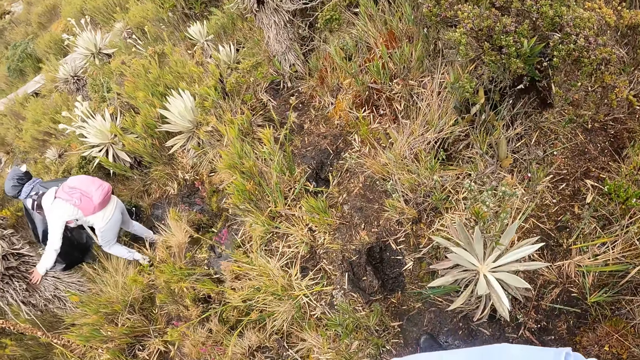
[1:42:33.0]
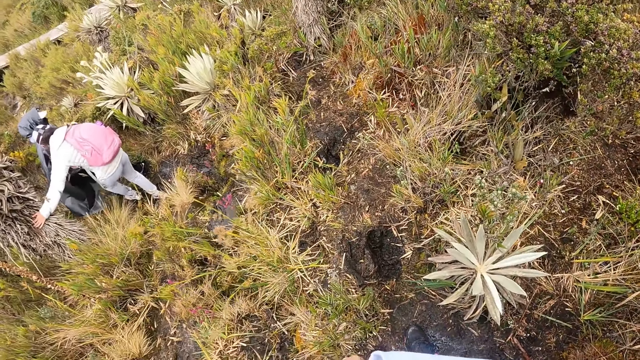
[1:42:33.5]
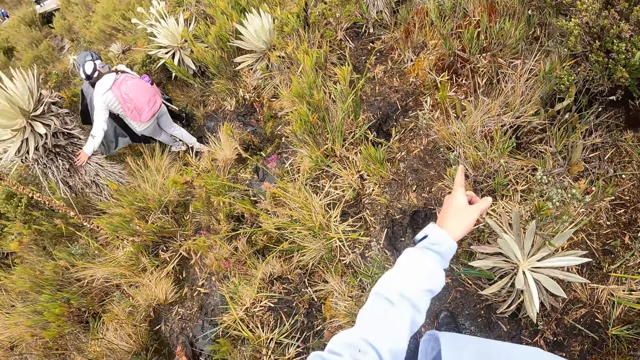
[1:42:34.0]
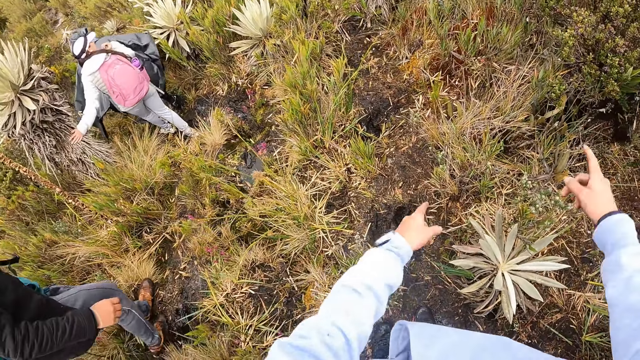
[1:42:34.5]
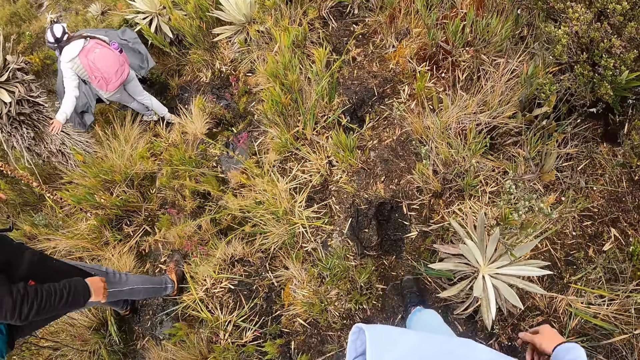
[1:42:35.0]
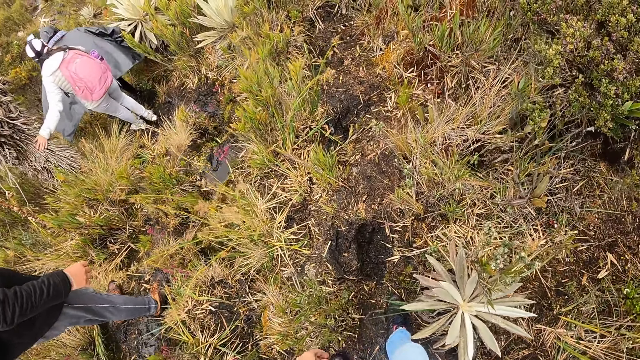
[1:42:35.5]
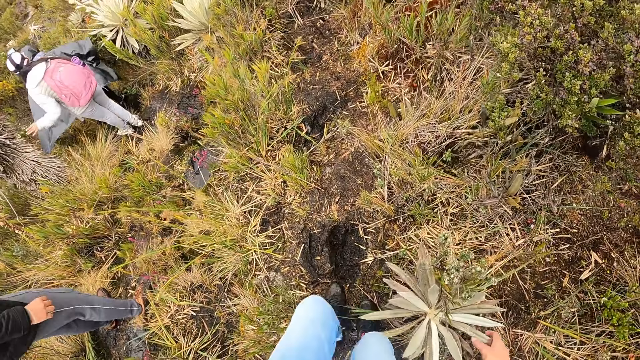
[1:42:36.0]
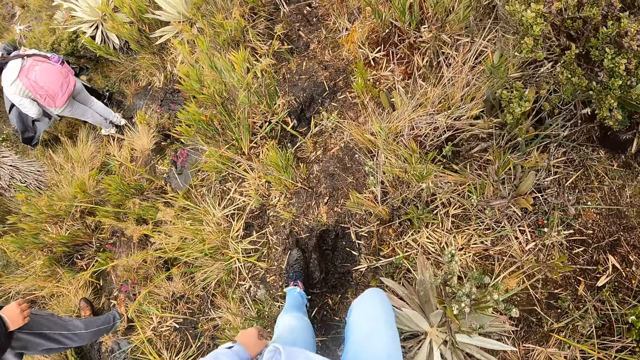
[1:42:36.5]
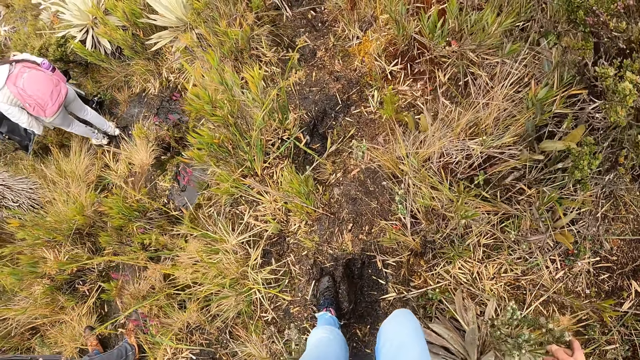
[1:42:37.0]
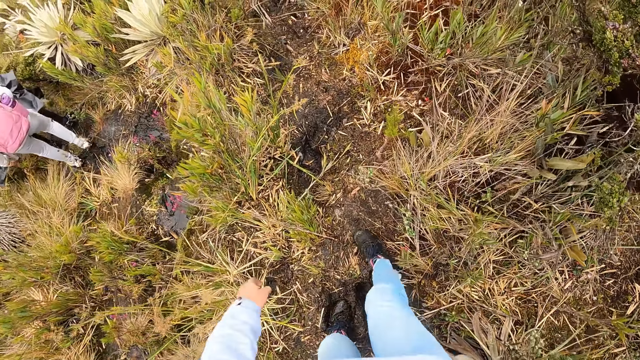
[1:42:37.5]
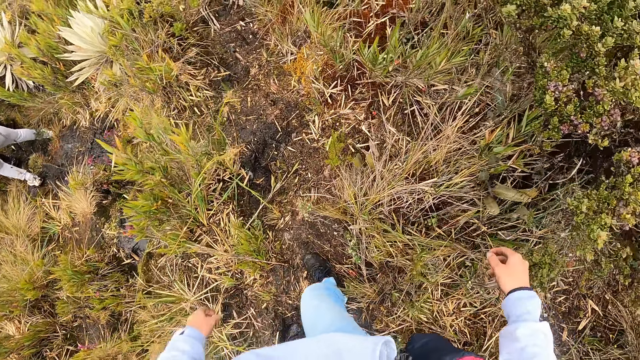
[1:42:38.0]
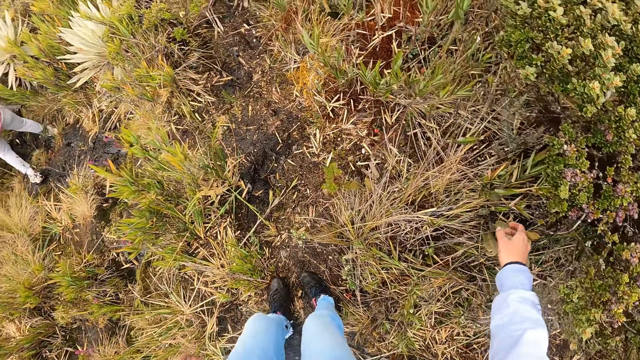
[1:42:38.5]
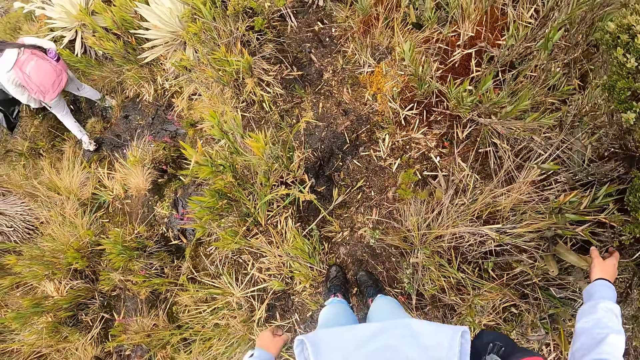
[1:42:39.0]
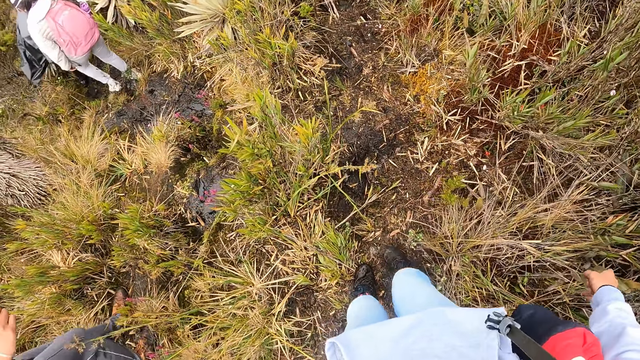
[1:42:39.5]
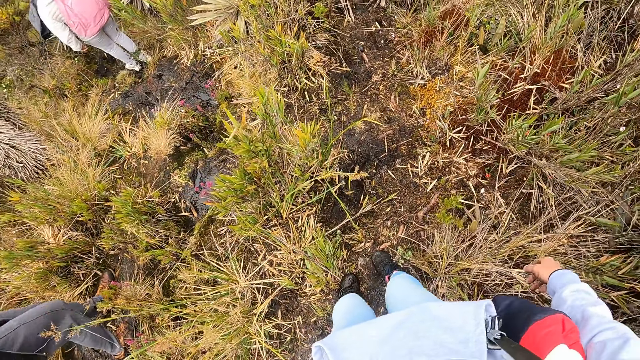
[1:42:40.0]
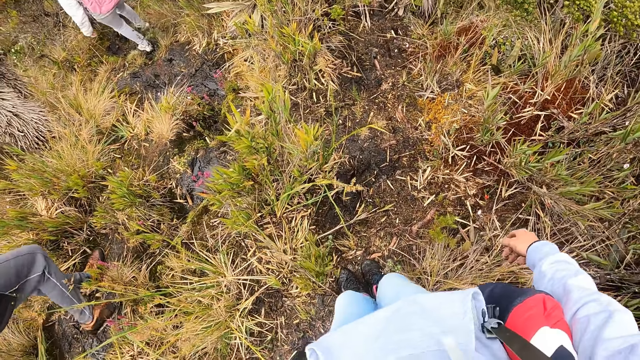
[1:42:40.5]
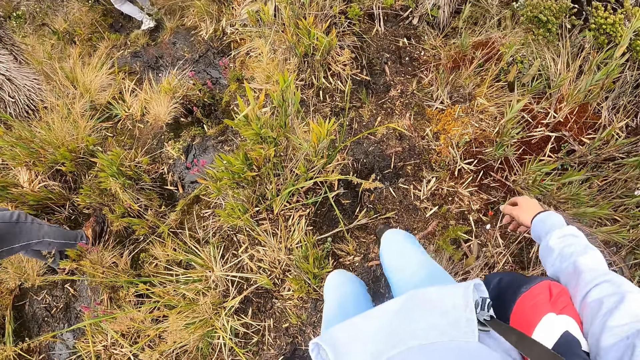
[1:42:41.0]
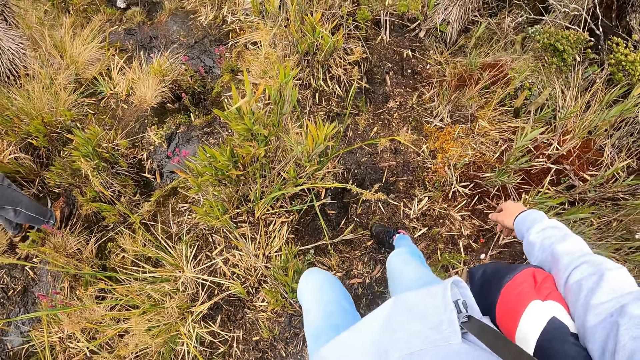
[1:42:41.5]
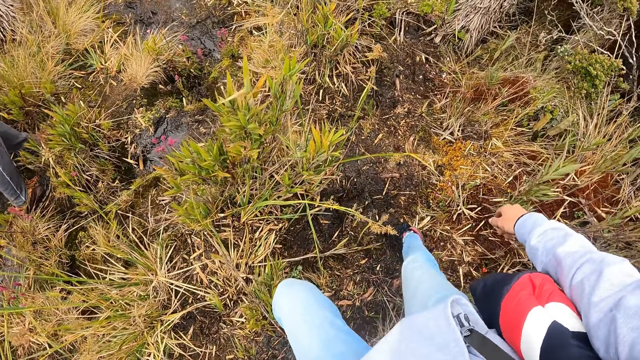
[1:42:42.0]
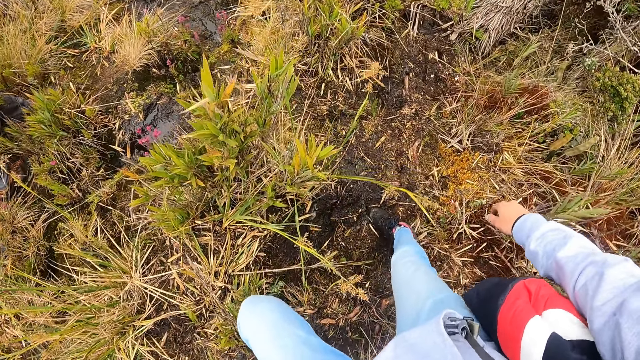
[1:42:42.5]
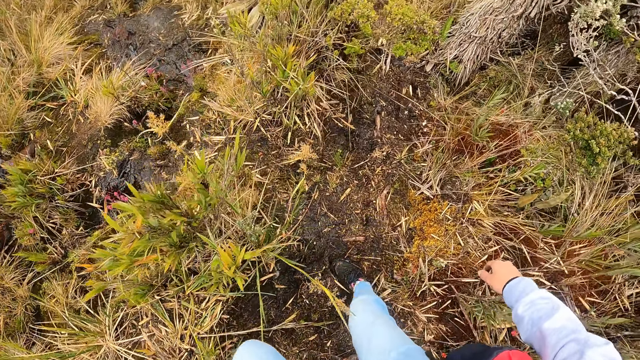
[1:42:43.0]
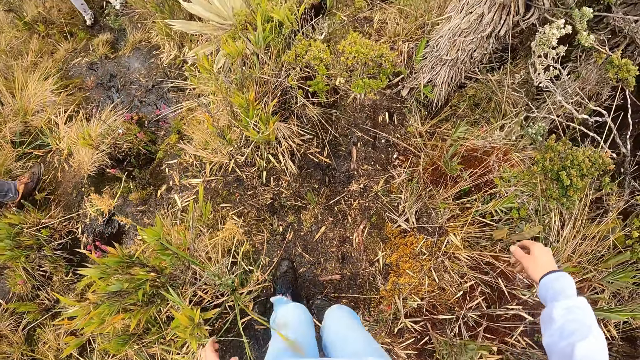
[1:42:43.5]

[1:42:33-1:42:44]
The camera wearer walks around the mountains with colleagues.

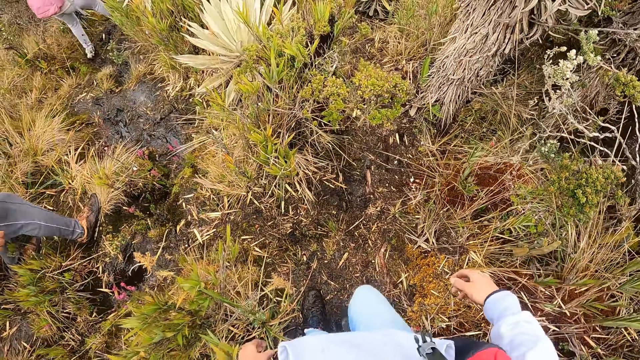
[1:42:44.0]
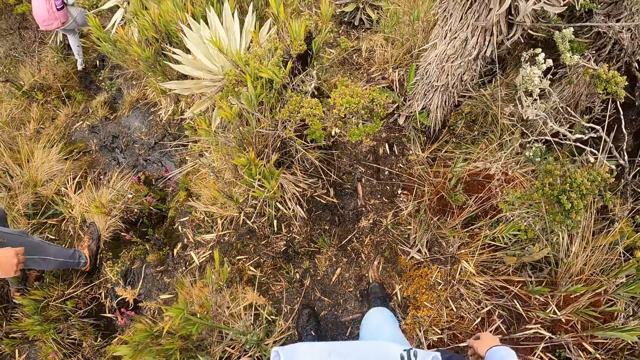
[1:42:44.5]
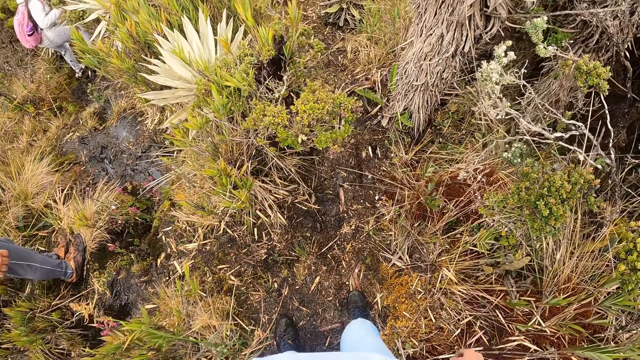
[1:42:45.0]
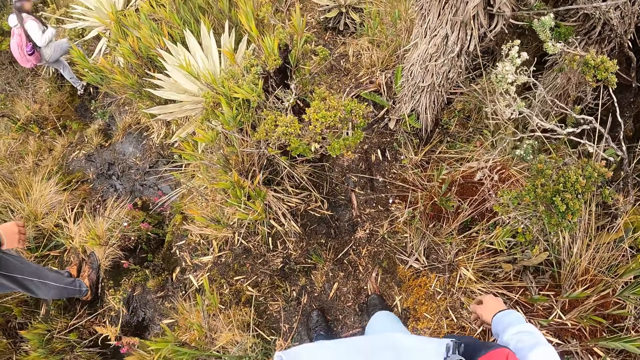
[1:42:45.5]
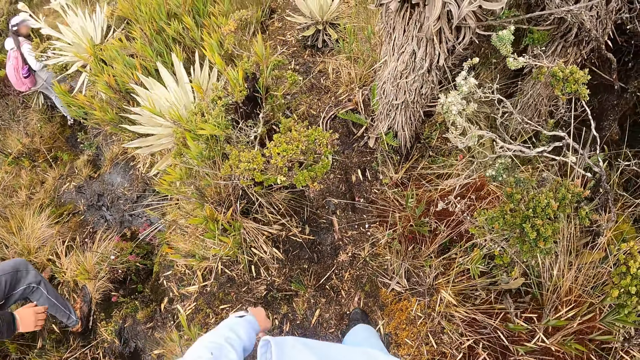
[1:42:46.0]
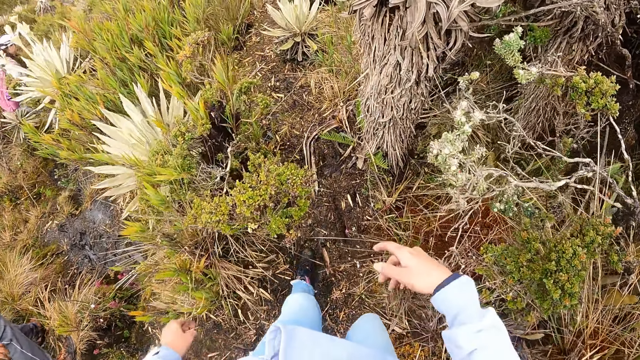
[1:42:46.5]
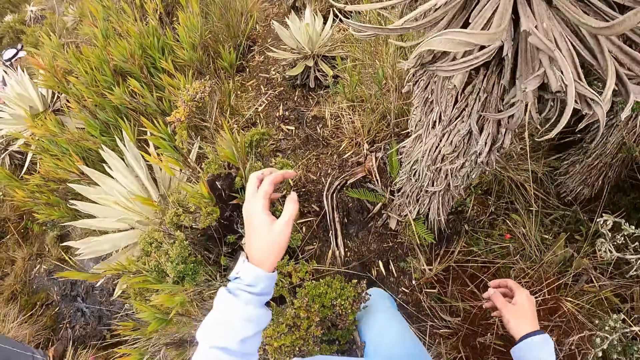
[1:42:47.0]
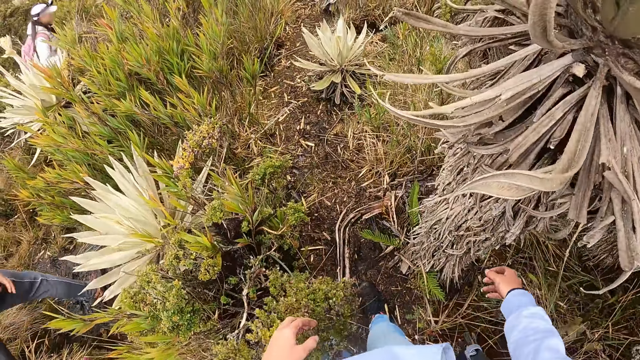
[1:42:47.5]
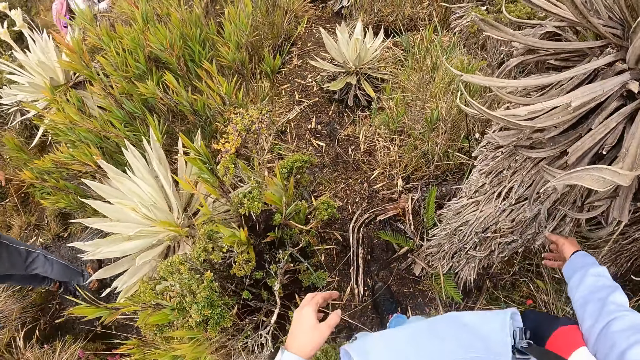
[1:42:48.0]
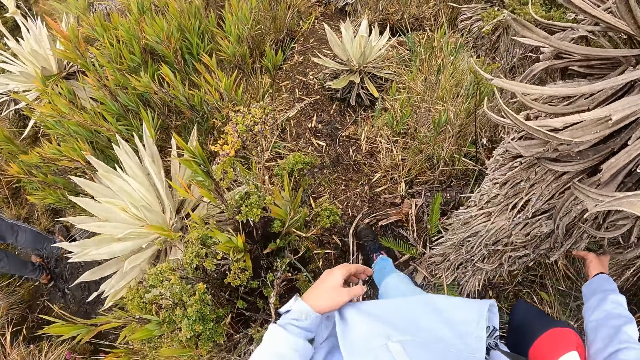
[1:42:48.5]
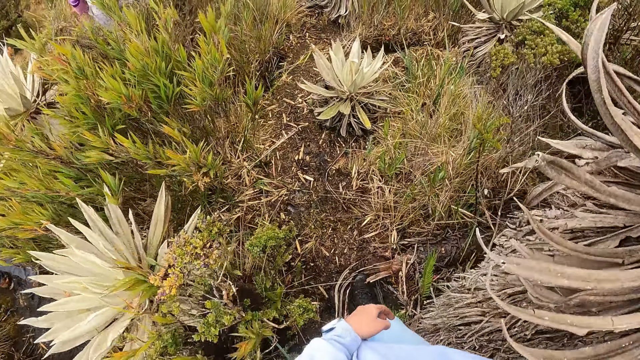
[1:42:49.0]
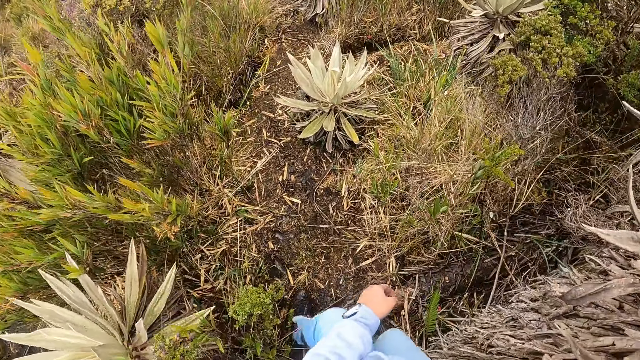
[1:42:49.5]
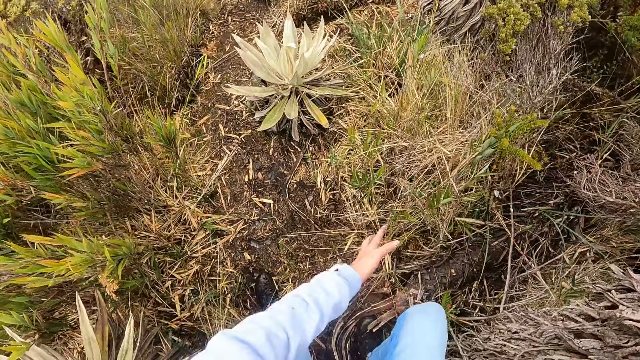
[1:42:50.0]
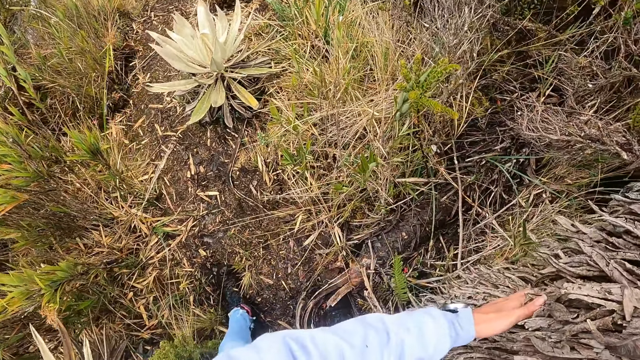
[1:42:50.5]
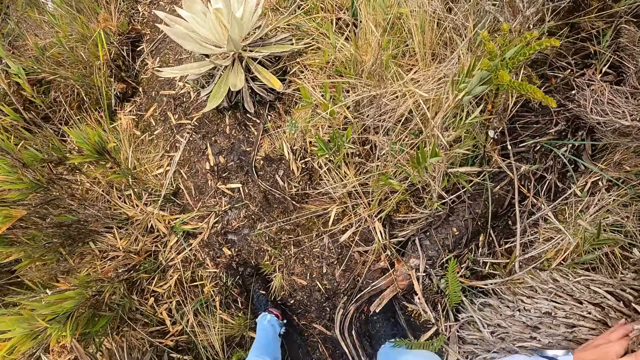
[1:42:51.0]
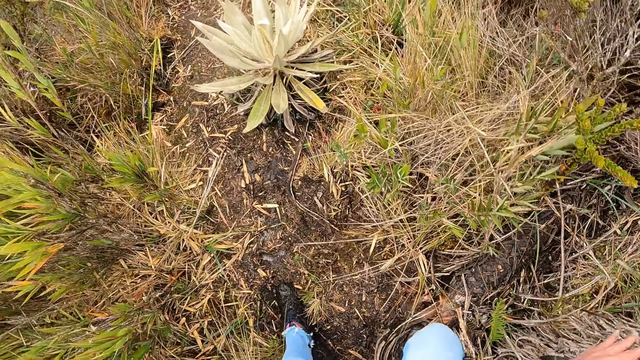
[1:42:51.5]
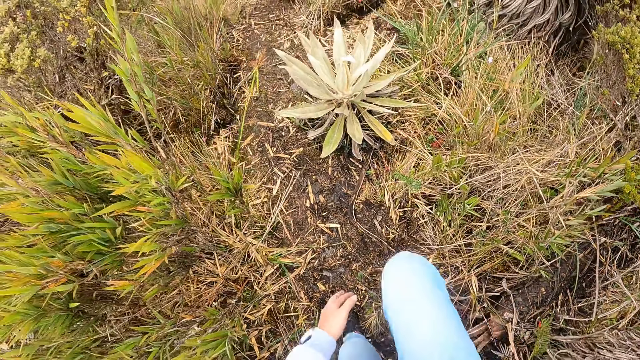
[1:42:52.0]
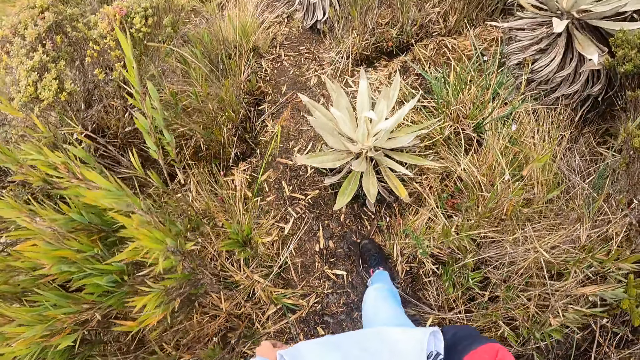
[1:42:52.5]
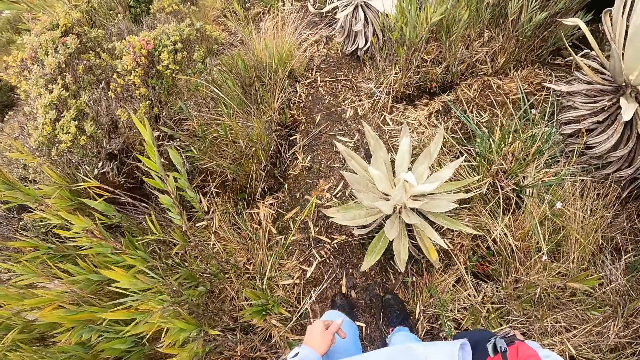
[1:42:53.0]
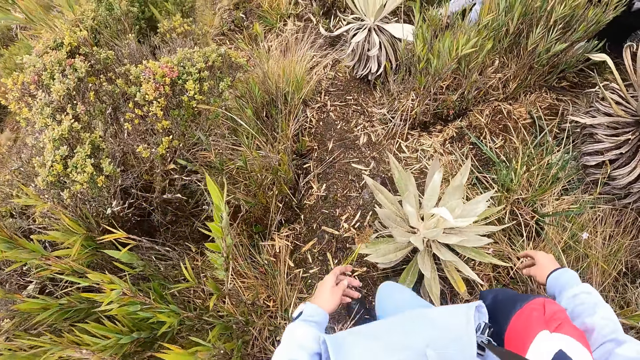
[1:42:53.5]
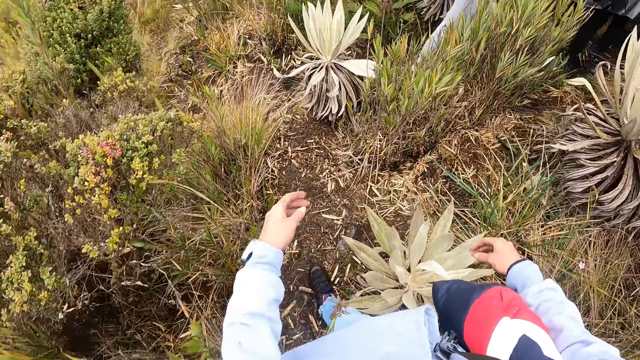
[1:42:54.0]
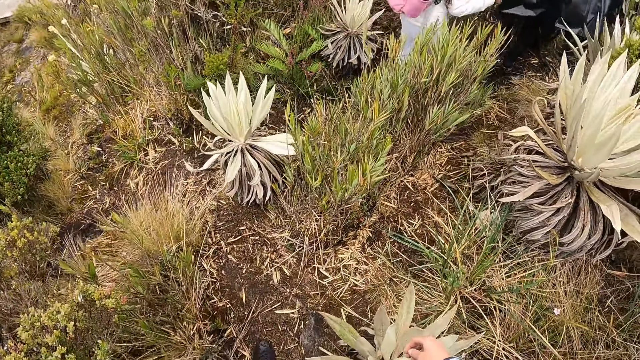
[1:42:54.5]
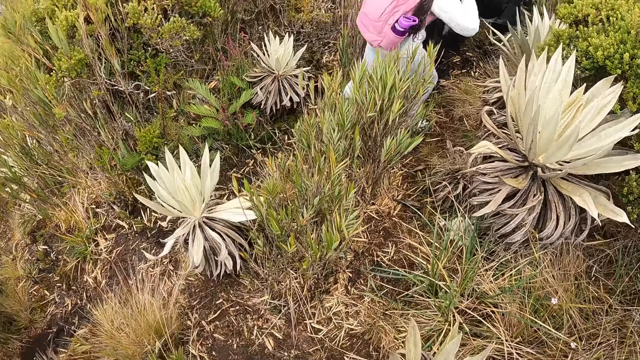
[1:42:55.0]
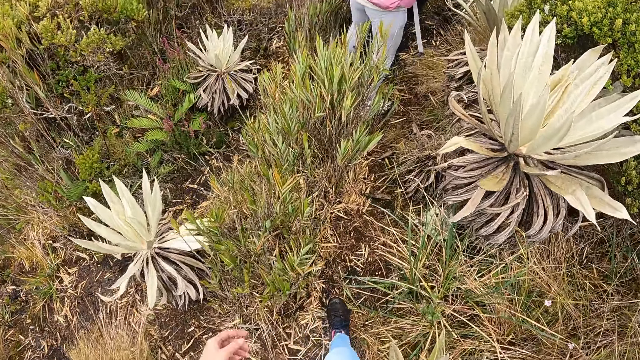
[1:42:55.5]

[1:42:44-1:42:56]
The camera wearer holds a tree with both hands.
